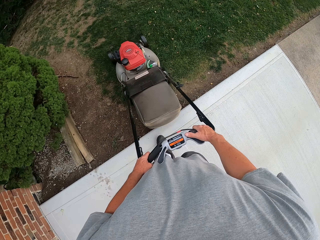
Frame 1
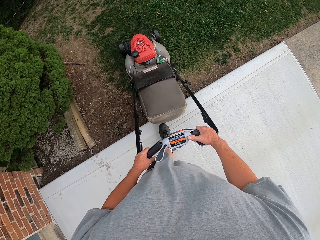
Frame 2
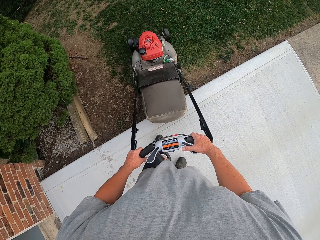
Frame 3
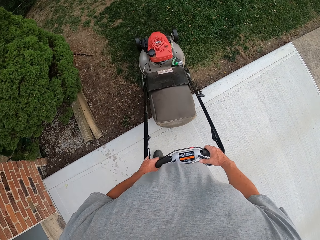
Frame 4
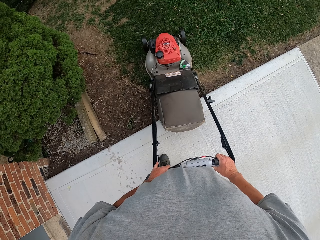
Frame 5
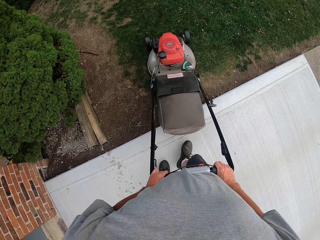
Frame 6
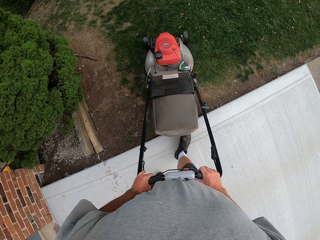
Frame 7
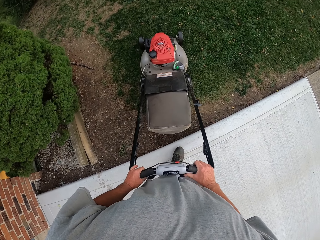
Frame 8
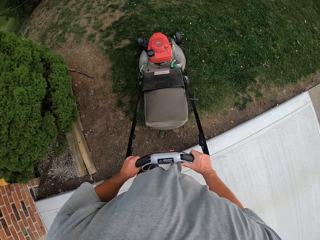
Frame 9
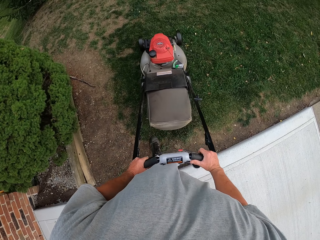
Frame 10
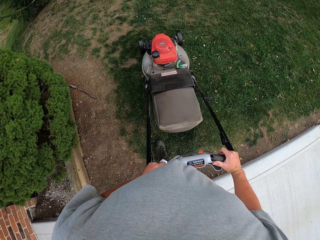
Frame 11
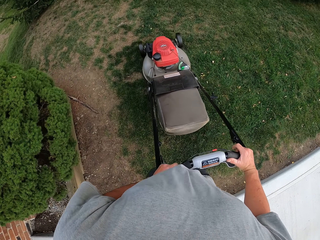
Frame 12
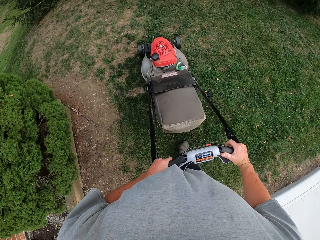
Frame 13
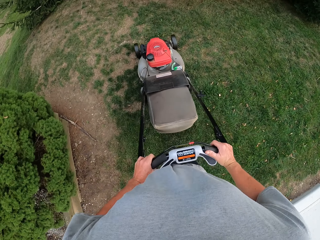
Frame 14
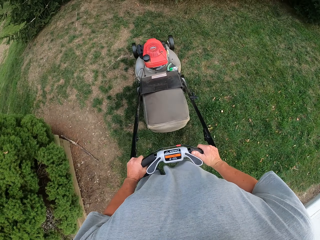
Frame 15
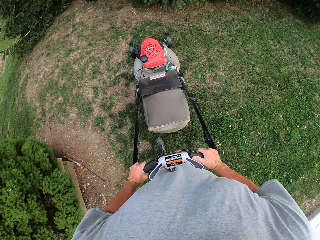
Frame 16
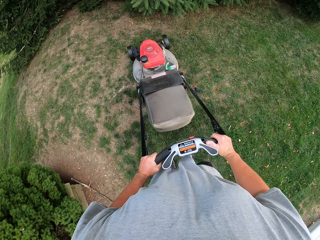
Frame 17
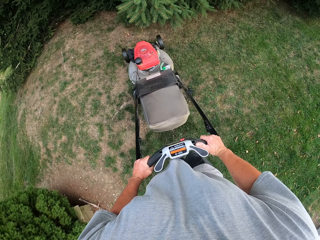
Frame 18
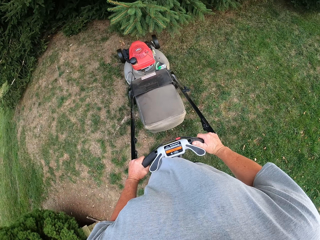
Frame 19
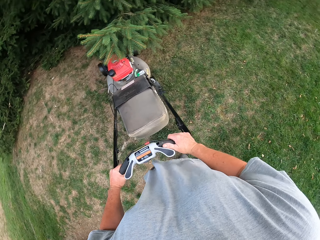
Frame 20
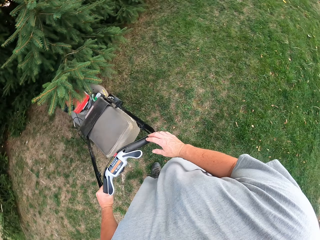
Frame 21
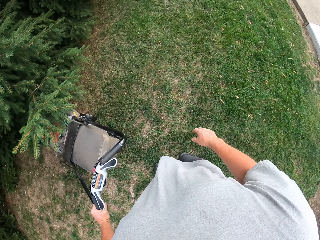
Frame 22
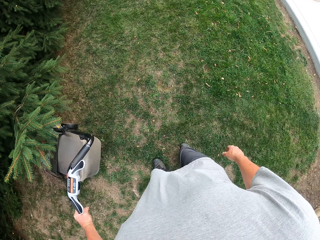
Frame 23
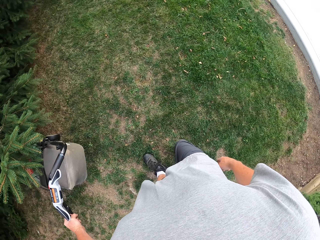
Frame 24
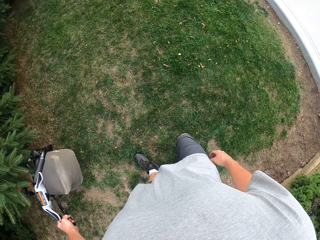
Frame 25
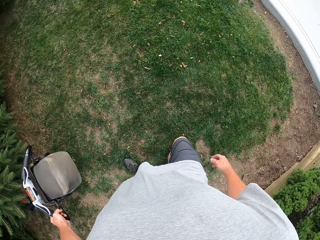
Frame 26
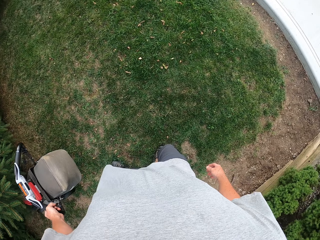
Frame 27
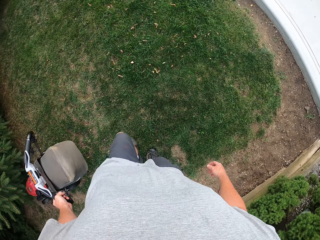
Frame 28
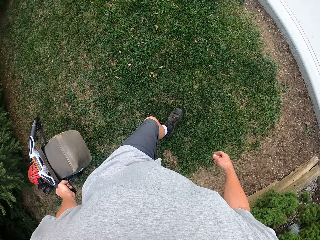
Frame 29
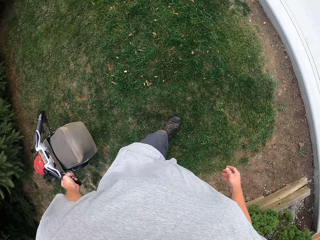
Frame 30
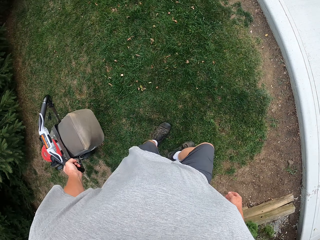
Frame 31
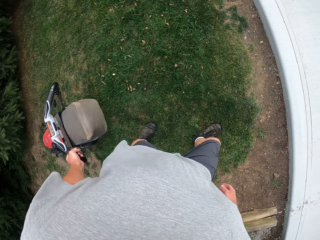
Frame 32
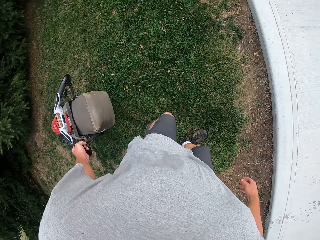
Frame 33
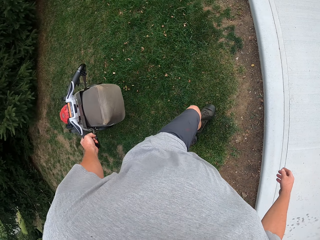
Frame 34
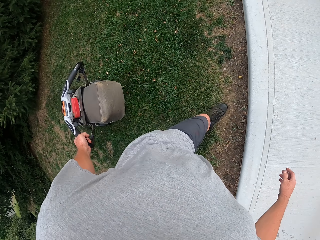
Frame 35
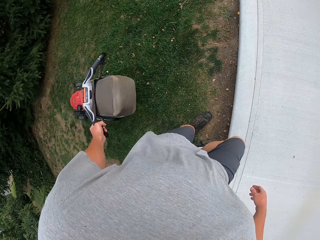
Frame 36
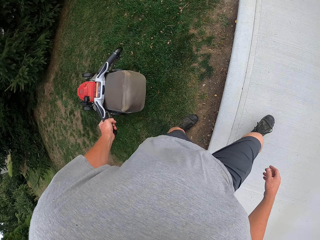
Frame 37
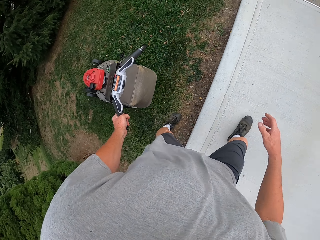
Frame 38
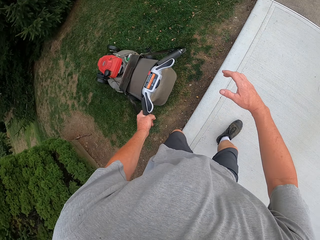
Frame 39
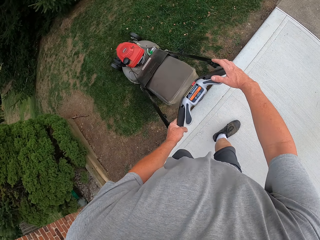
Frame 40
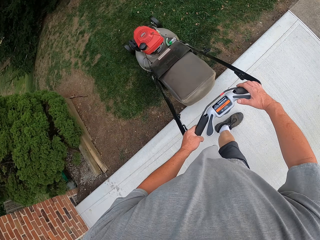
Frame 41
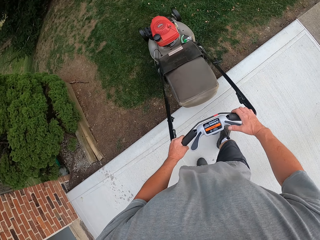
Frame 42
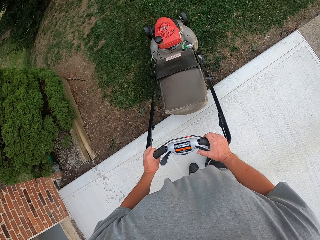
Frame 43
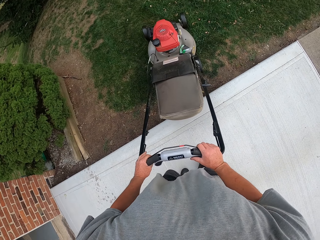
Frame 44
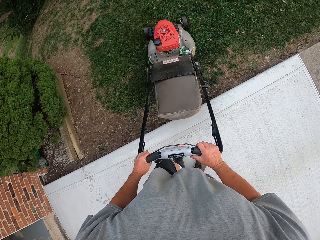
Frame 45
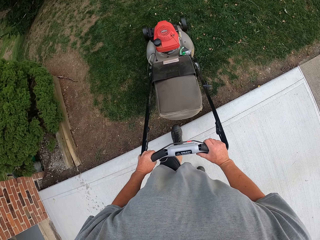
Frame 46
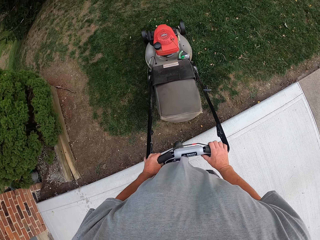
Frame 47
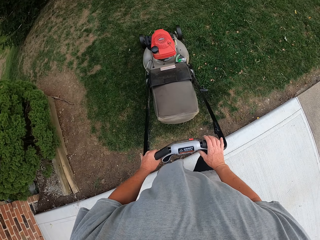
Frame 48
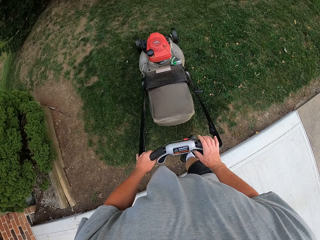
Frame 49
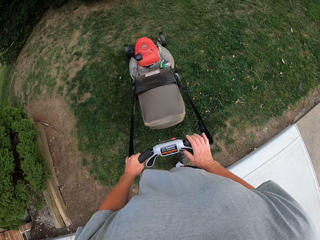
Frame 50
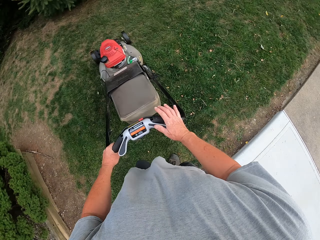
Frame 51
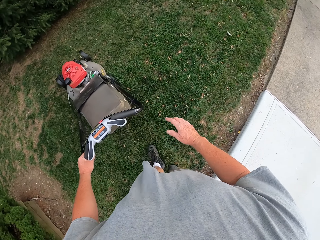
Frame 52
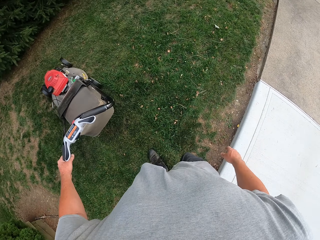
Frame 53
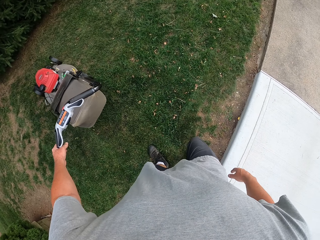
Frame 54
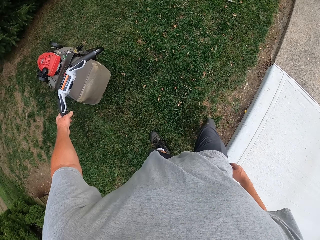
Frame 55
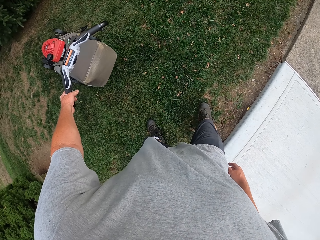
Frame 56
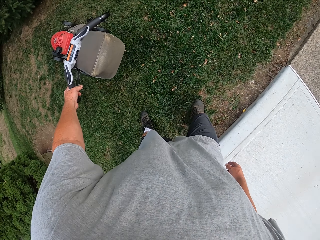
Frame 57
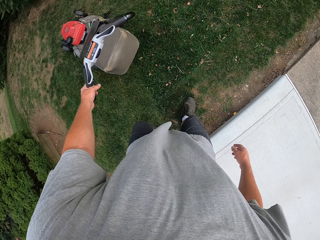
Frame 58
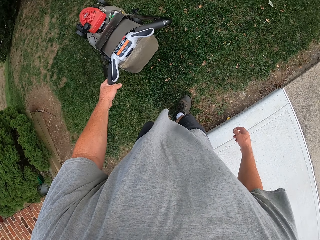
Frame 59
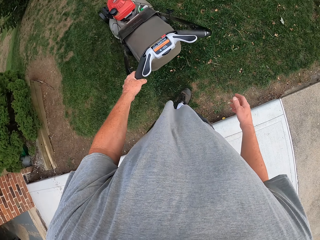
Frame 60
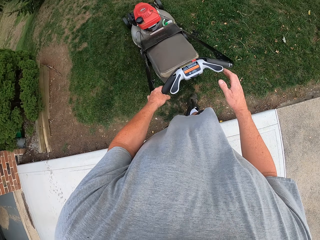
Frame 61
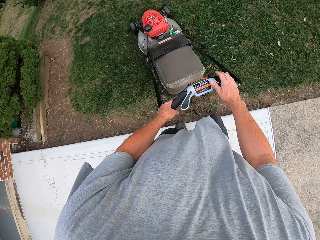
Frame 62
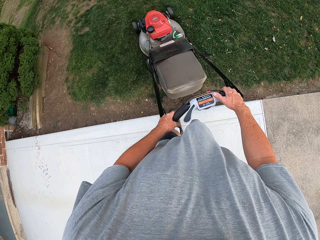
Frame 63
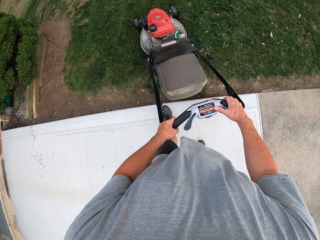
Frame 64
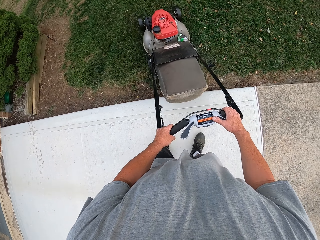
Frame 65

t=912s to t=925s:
The camera wearer cuts grass with a lawn mower repeatedly. They reverse the lawn mower. They turn around. They cut grass with the lawn mower. They cut grass with the lawn mower again. They reverse the lawn mower.

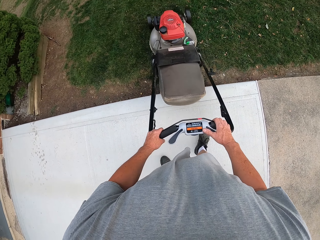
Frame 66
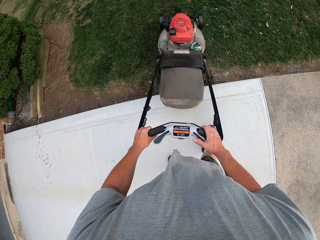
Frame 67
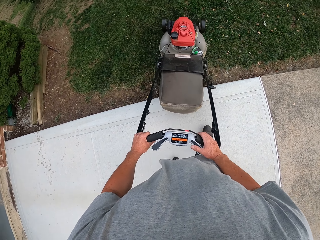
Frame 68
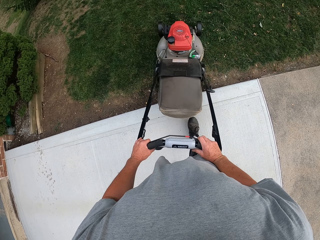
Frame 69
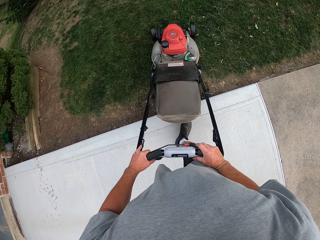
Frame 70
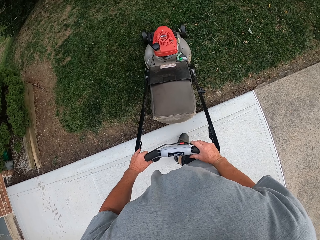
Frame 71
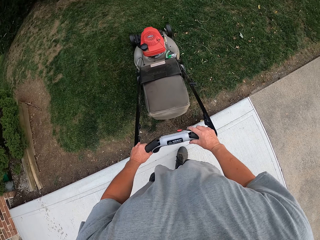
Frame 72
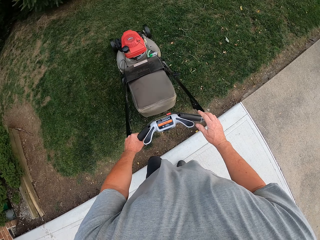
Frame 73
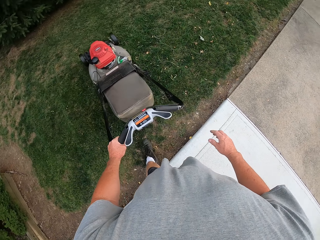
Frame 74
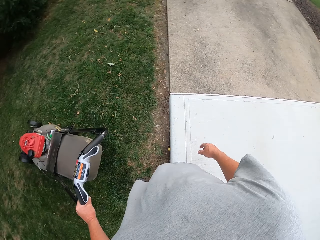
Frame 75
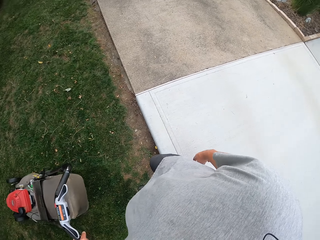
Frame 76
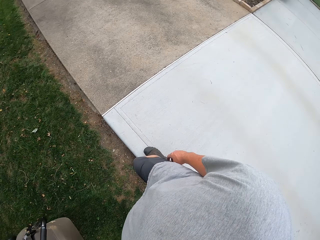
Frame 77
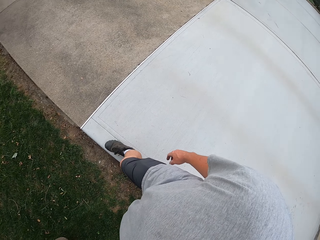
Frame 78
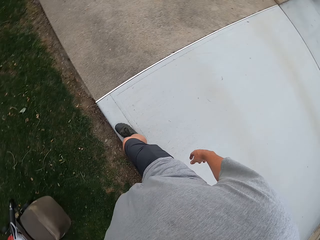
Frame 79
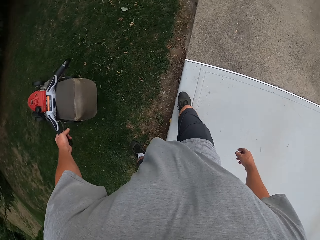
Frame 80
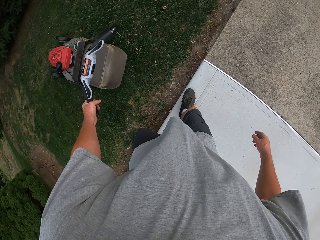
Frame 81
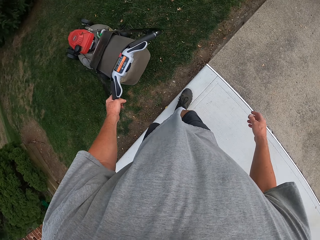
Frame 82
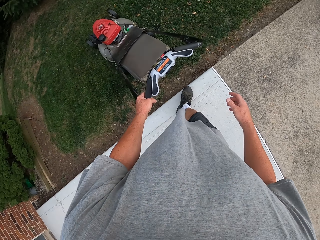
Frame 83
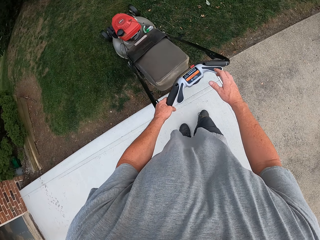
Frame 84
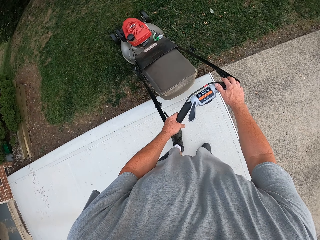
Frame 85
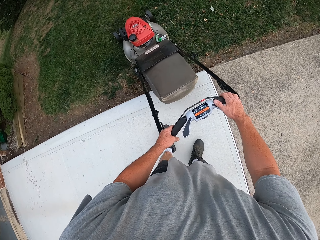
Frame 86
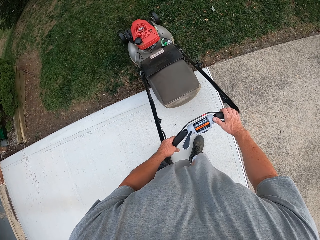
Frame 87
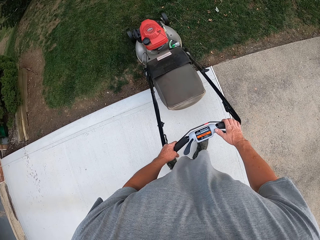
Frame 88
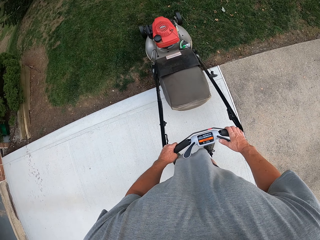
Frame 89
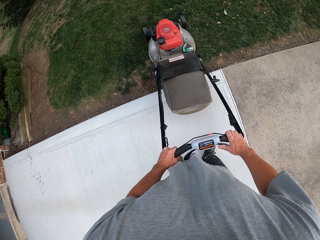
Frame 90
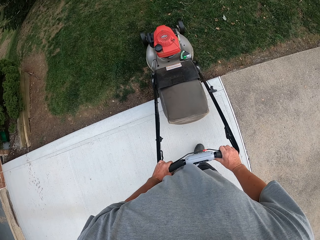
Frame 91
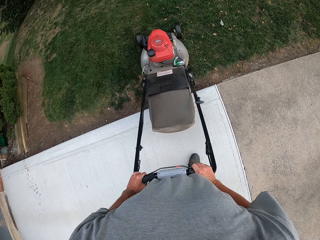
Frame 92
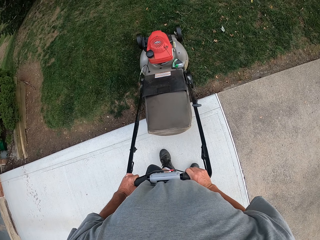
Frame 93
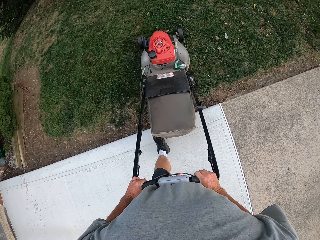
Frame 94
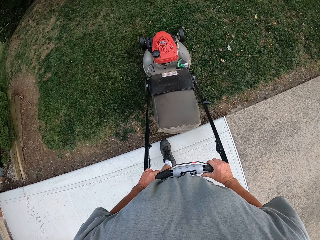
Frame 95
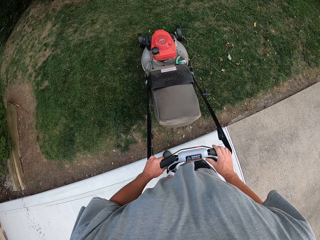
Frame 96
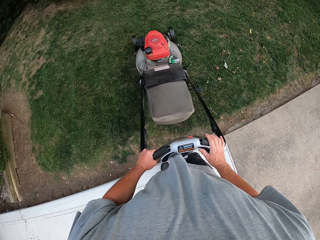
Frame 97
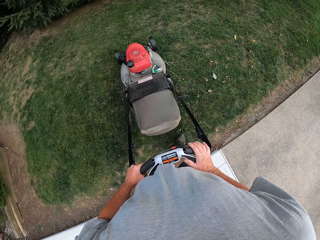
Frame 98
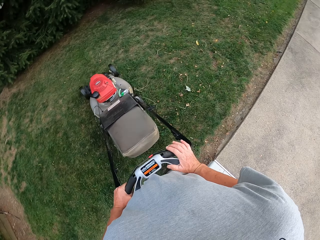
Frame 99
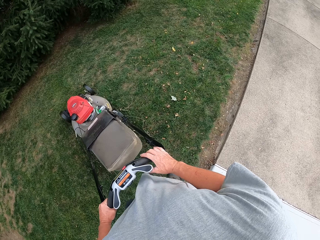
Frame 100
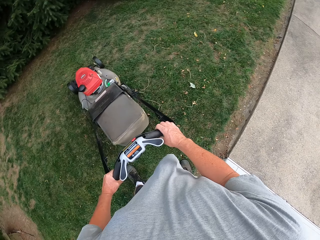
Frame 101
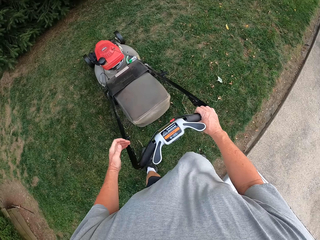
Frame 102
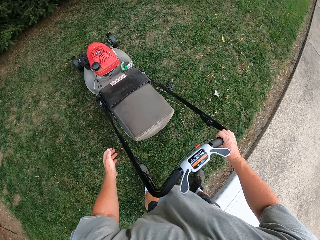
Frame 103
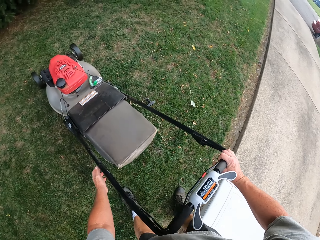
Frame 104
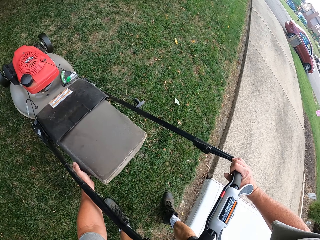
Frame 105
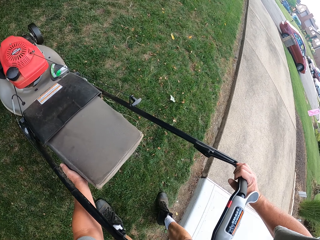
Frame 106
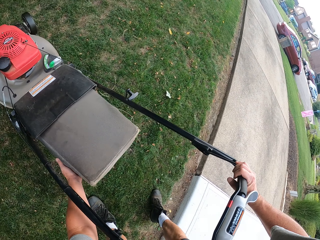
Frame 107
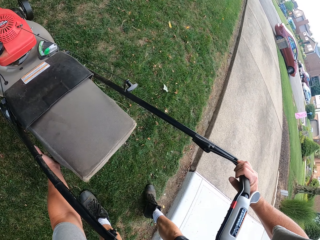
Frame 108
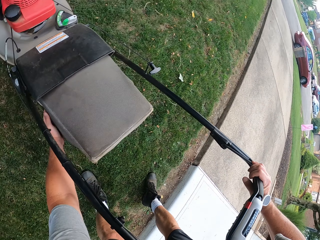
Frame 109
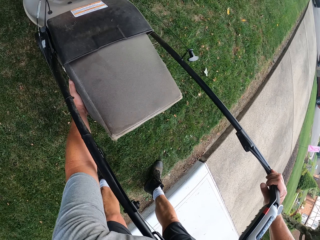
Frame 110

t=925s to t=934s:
The camera wearer cuts grass with the lawn mower. They look at the pathway. They turn around. They reverse the lawn mower. They cut grass with the lawn mower. They touch the lawn mower bag.
